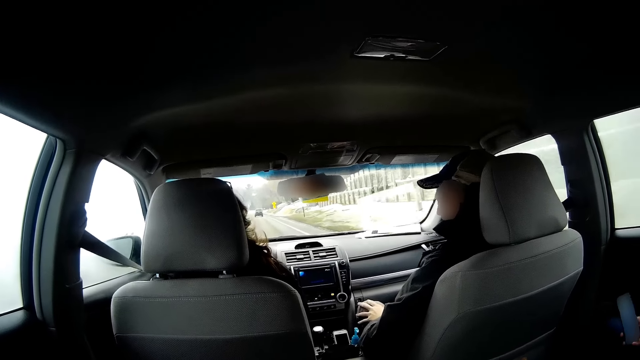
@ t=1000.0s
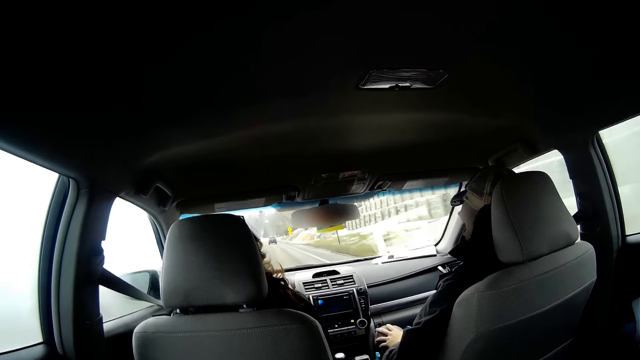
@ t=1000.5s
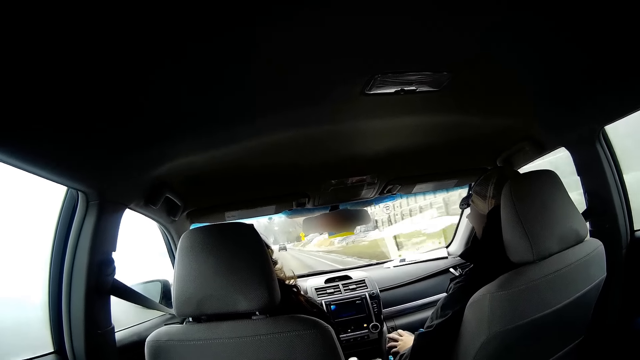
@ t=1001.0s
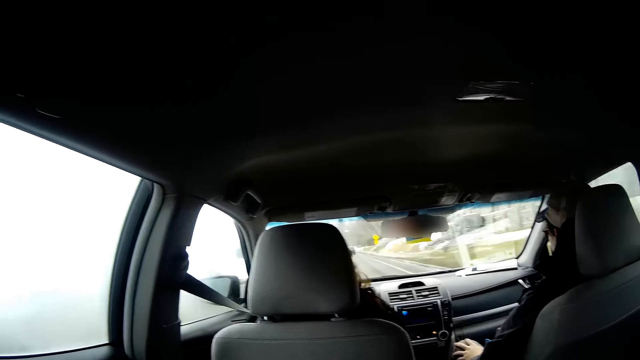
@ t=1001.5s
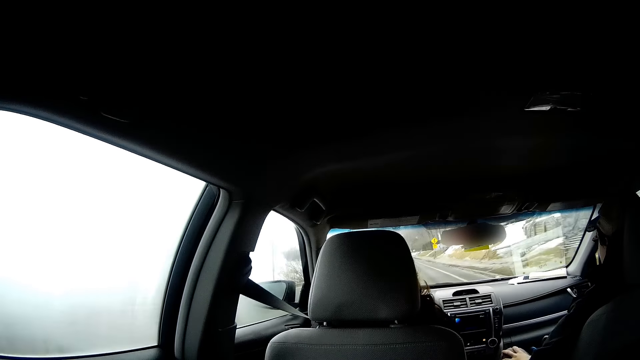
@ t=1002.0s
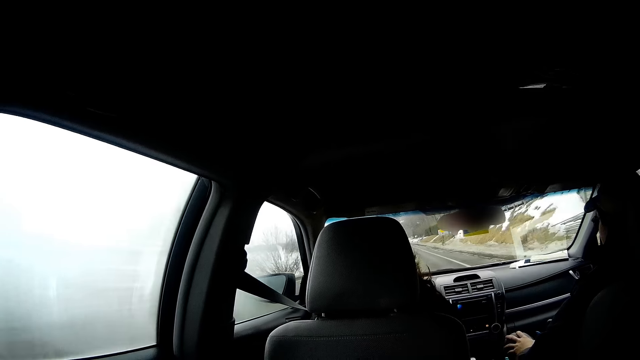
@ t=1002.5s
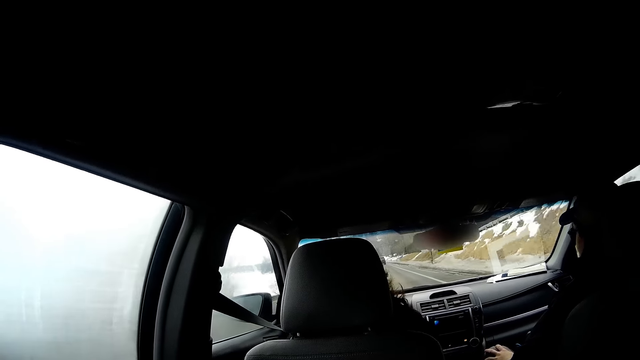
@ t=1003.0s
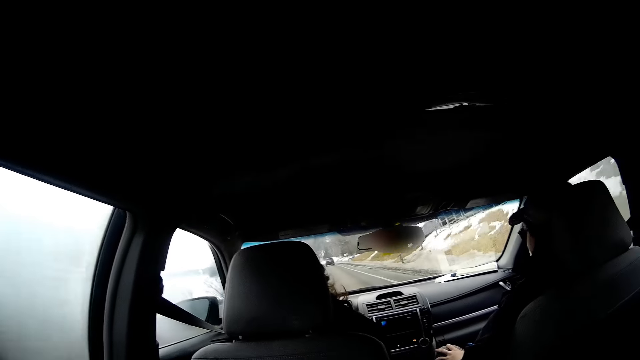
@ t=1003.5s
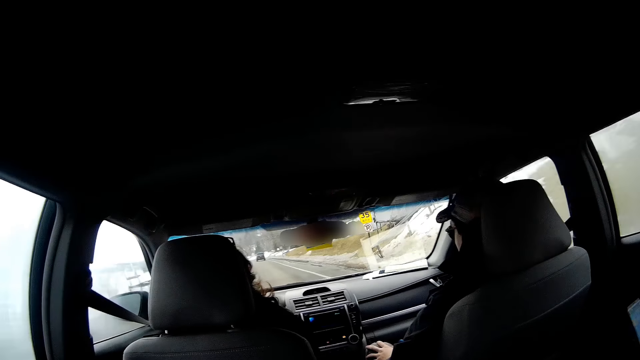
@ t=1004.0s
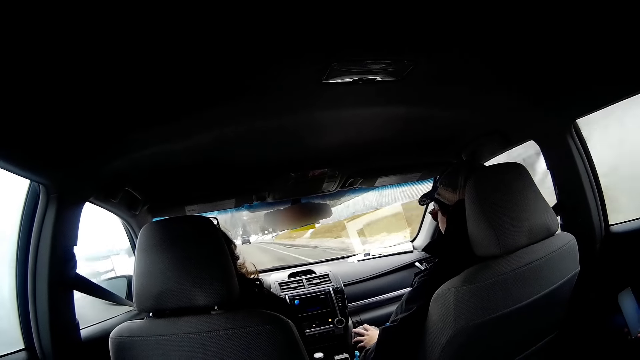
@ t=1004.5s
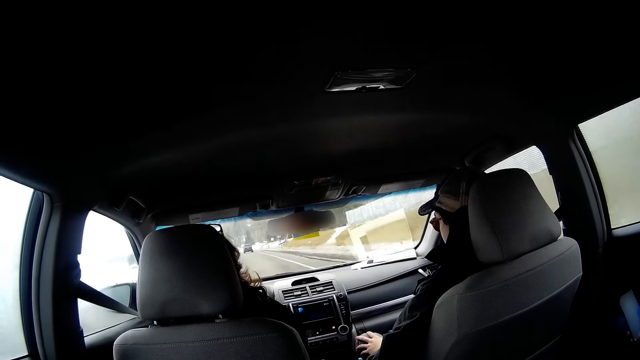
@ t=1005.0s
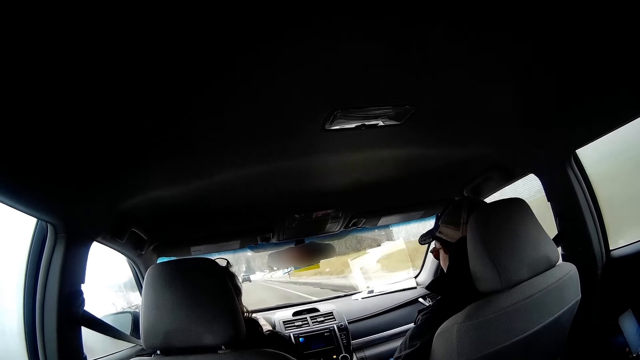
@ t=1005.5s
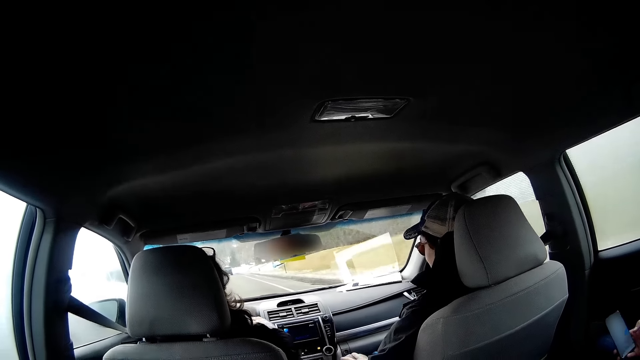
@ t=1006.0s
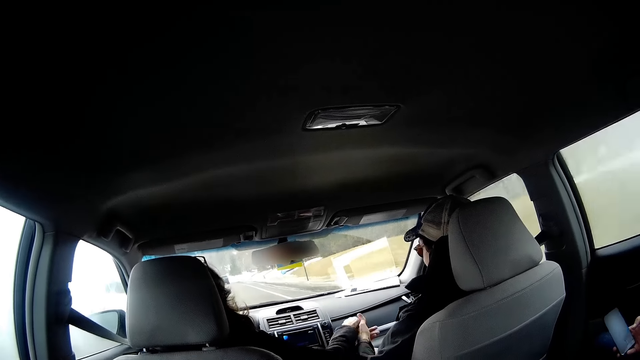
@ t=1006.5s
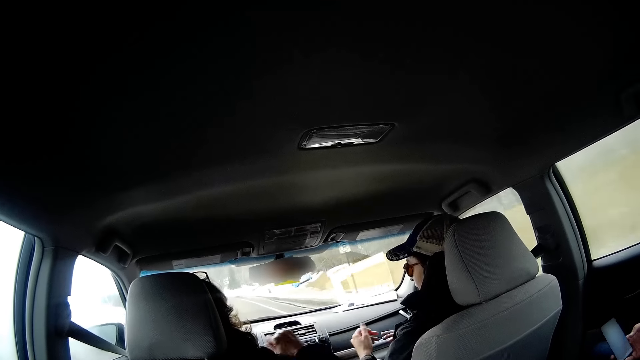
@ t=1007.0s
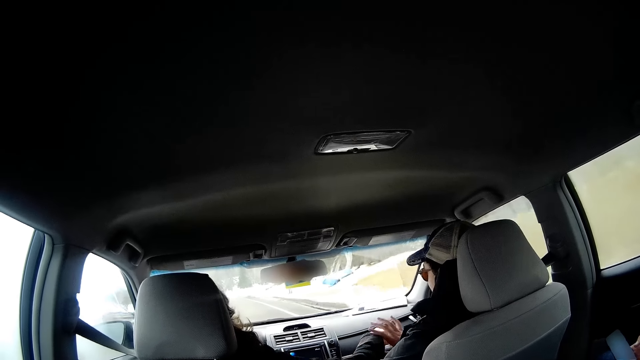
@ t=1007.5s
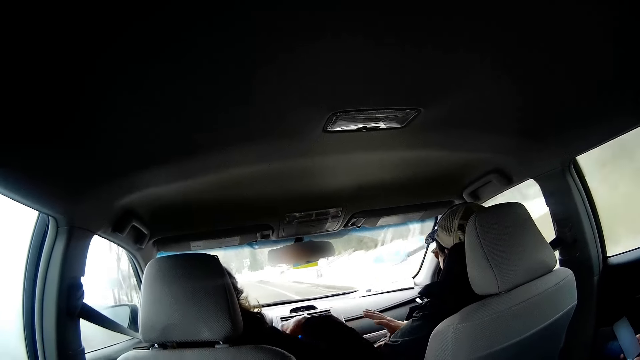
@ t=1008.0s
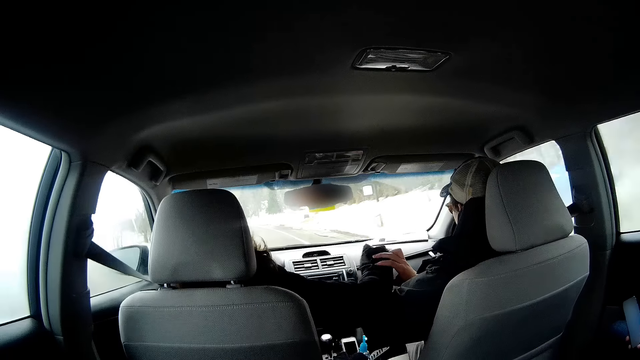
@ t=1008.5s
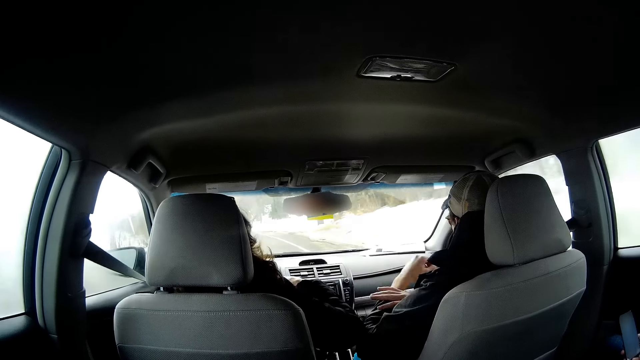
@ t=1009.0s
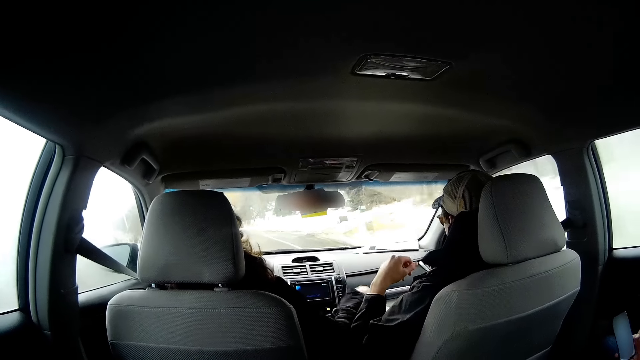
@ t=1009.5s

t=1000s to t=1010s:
A person drives a car. The person touches another person.

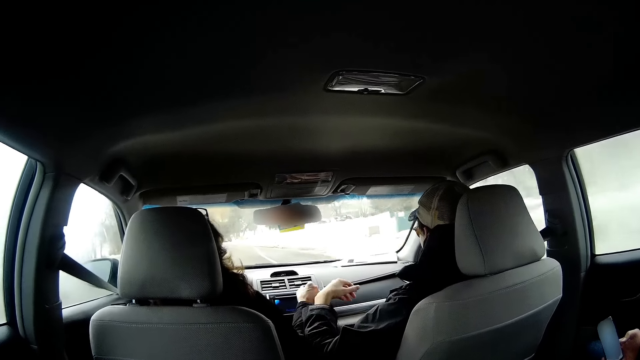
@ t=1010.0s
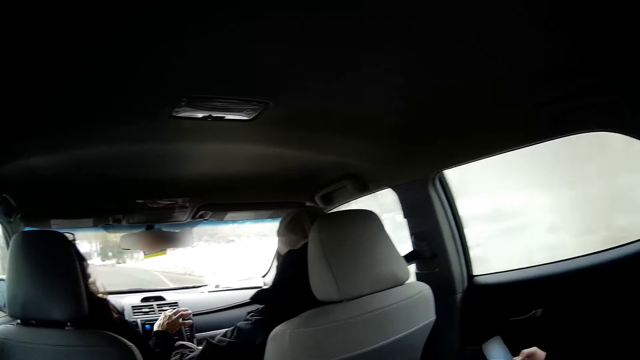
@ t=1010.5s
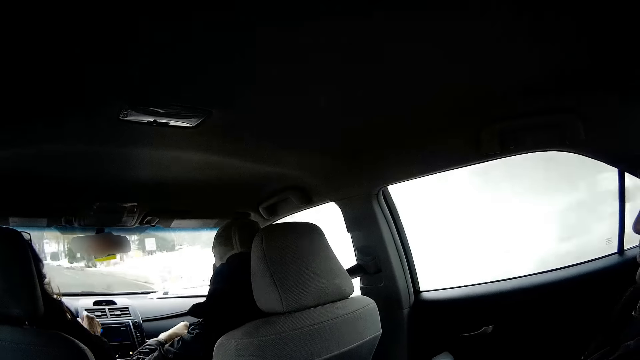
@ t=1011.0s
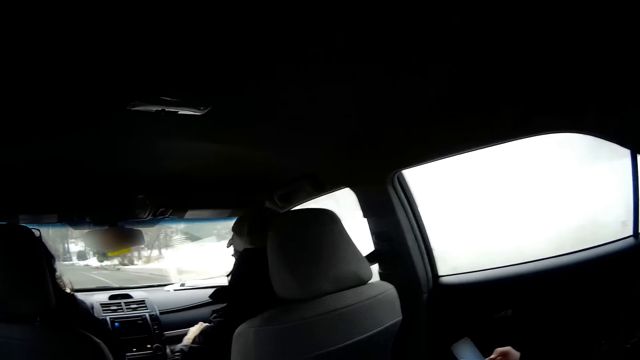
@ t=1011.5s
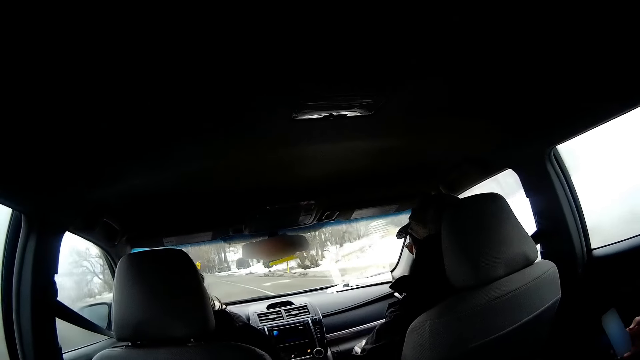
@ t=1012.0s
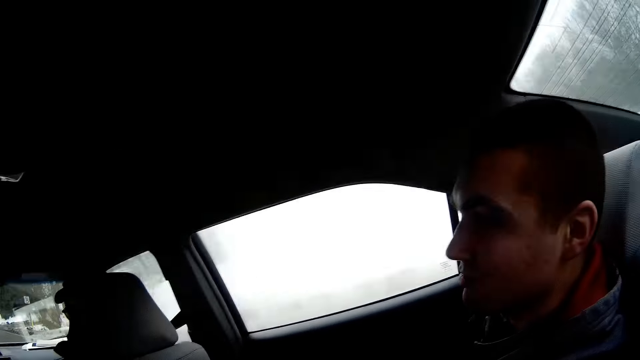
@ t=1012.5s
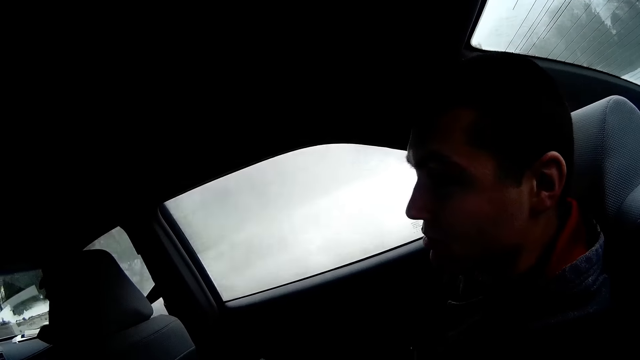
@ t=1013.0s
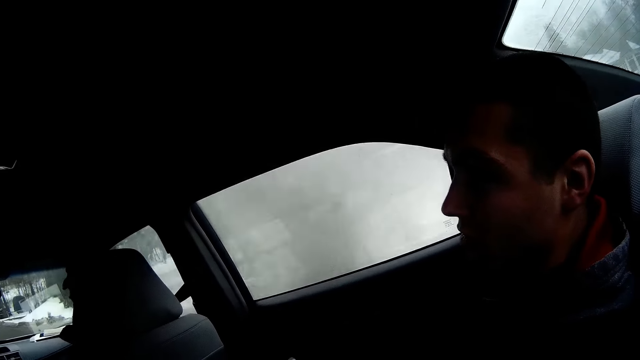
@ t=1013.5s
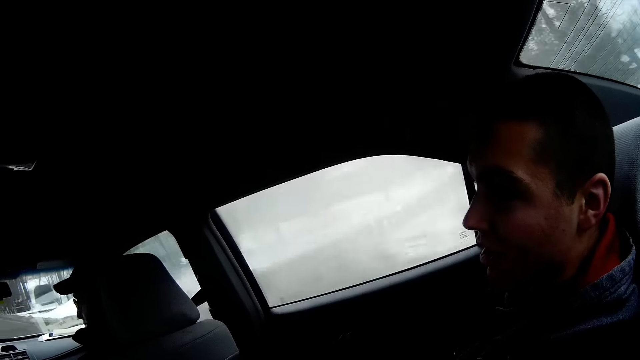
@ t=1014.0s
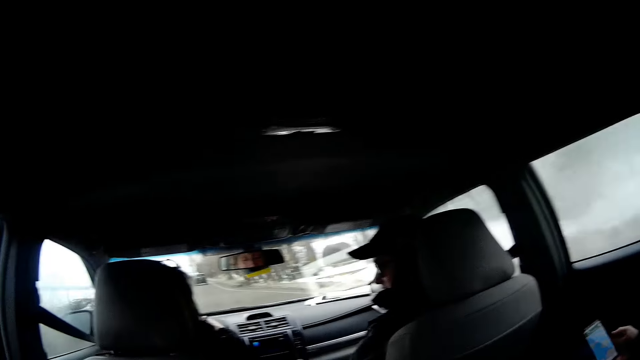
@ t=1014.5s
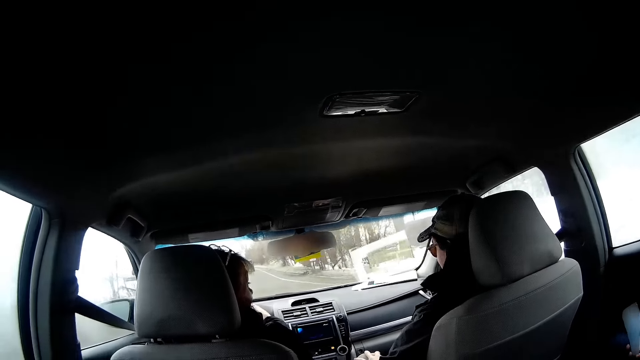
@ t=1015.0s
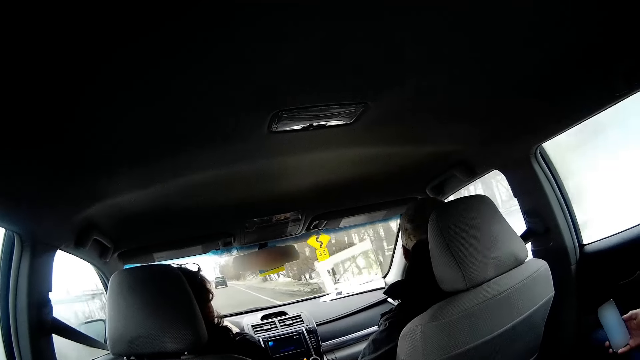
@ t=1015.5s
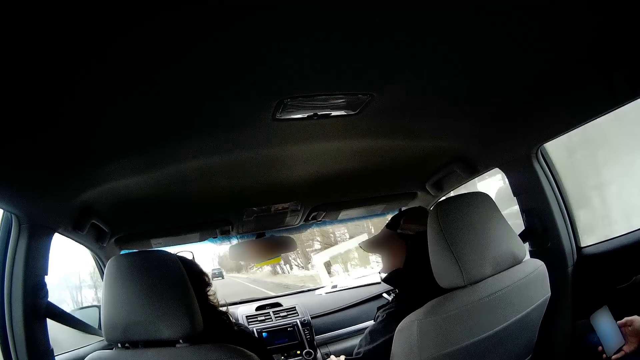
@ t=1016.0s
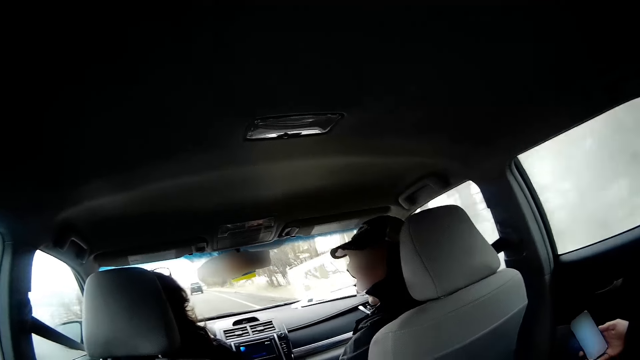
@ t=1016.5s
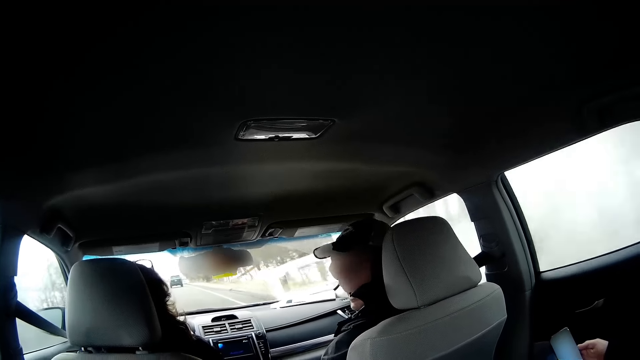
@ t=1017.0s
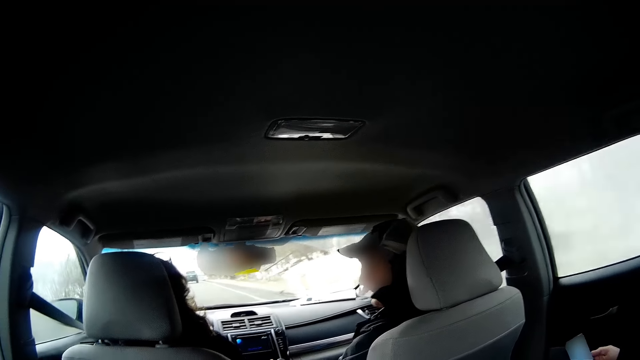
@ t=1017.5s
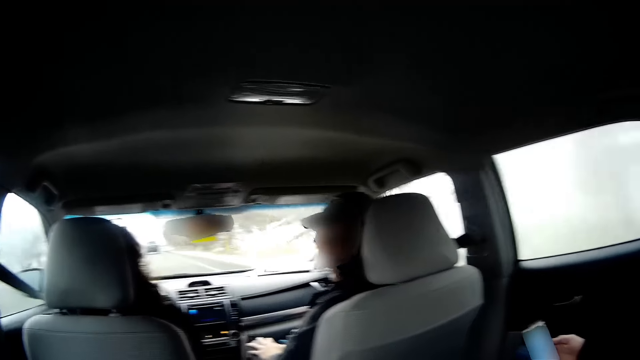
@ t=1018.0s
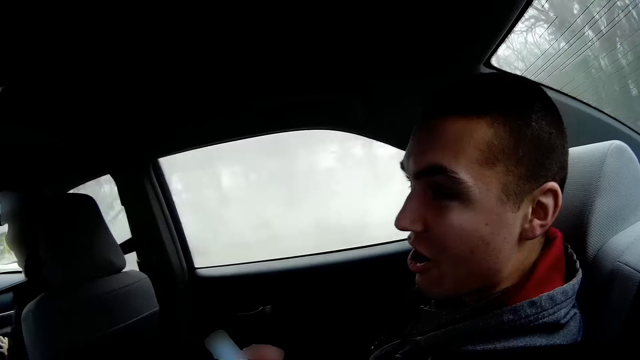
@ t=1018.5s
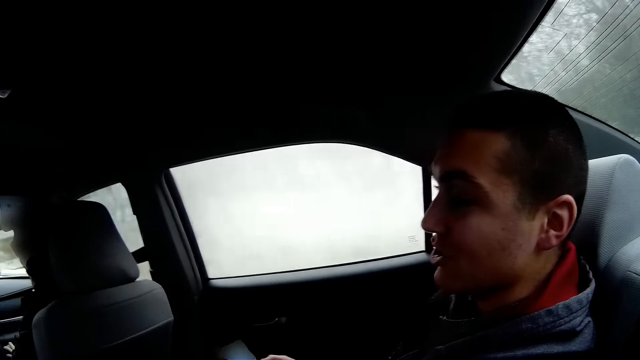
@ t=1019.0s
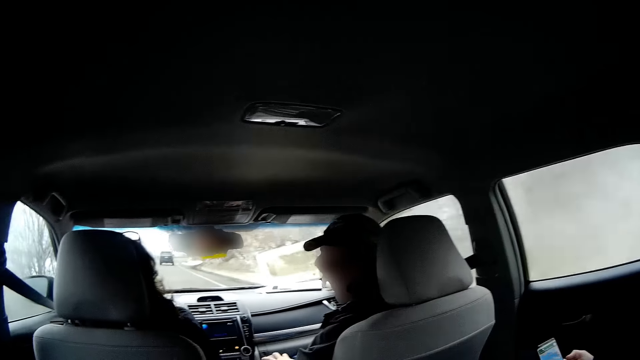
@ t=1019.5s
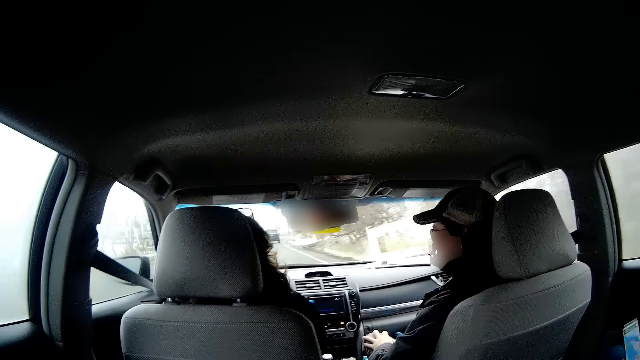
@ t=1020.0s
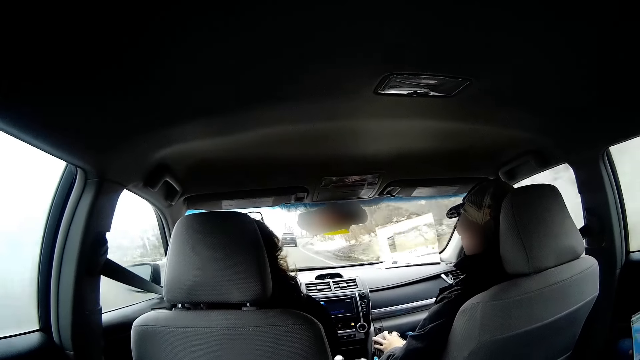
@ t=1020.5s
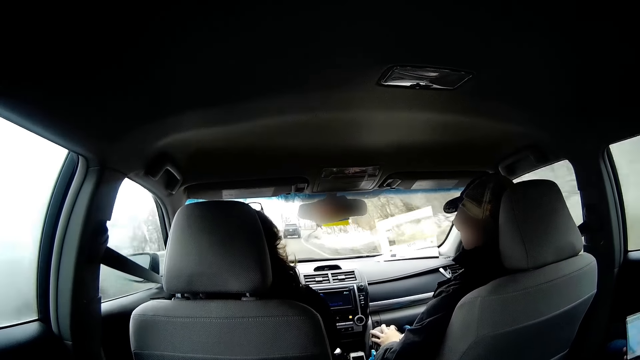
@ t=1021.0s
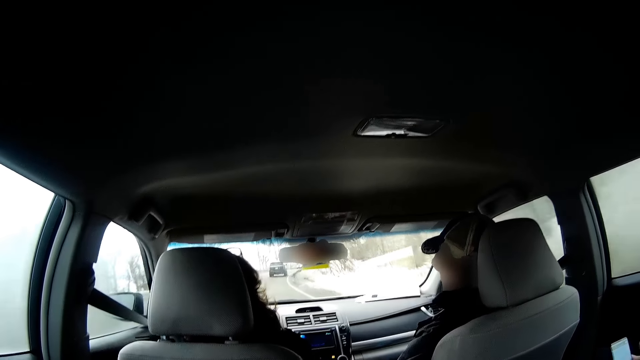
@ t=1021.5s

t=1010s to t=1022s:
A person drives a car. Another person talks to the first person. A person talks to the camera wearer. The first person talks to yet another person. That person looks behind. Another person talks to the camera wearer. The second person talks to the first person.
